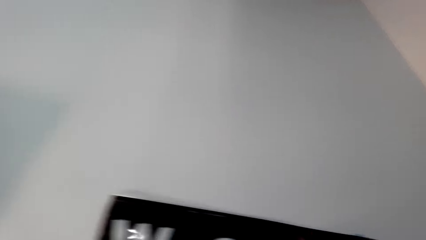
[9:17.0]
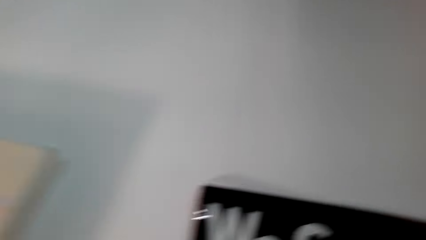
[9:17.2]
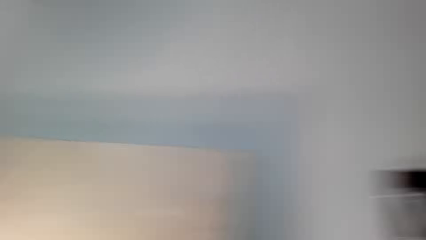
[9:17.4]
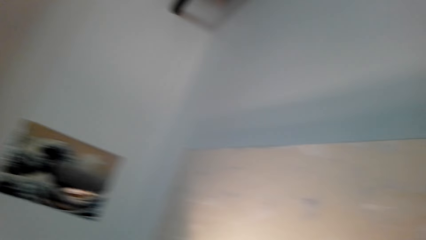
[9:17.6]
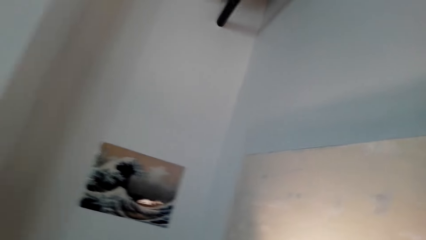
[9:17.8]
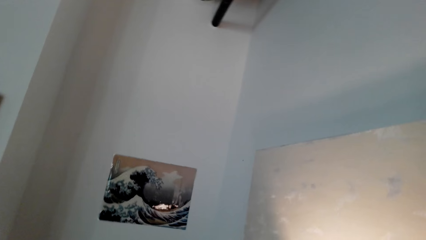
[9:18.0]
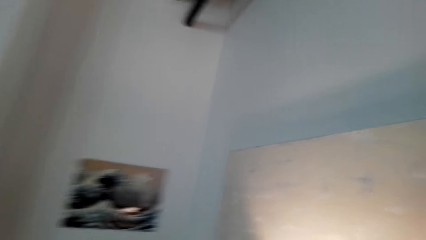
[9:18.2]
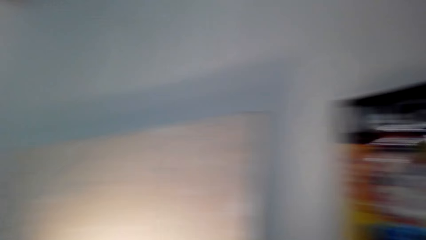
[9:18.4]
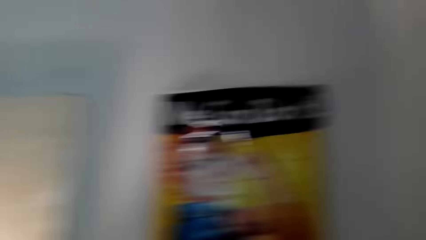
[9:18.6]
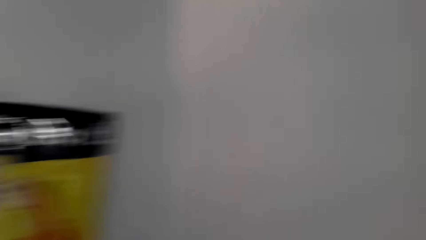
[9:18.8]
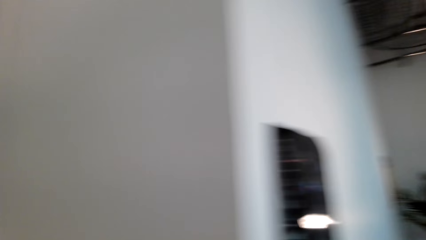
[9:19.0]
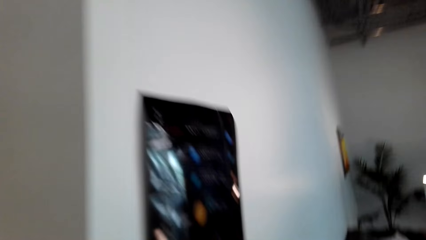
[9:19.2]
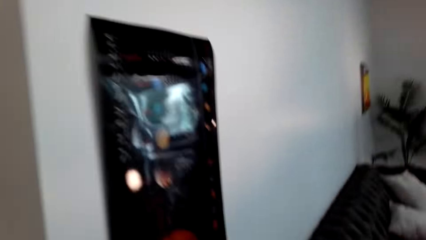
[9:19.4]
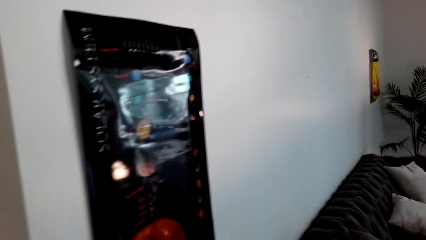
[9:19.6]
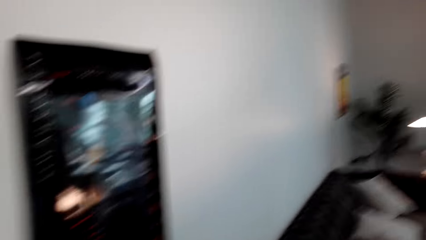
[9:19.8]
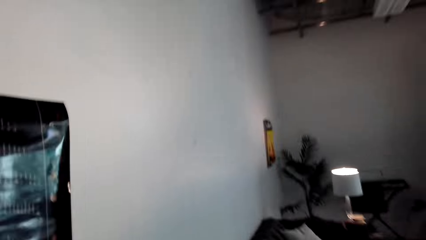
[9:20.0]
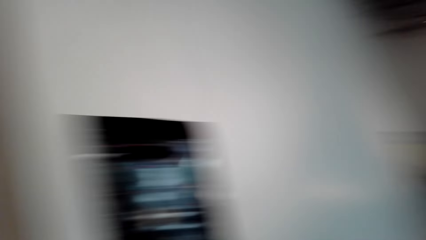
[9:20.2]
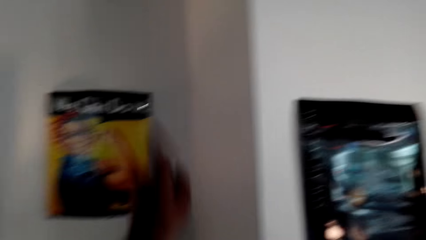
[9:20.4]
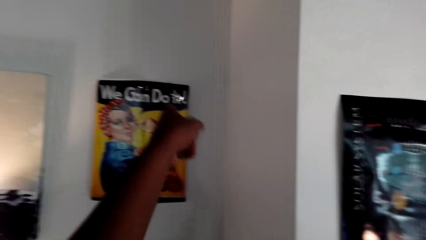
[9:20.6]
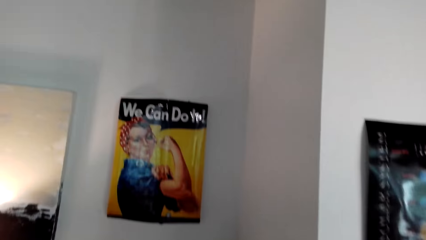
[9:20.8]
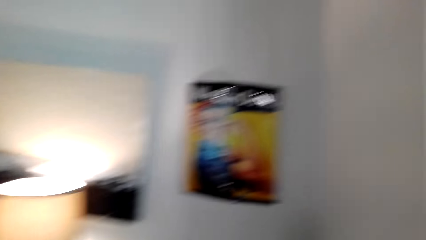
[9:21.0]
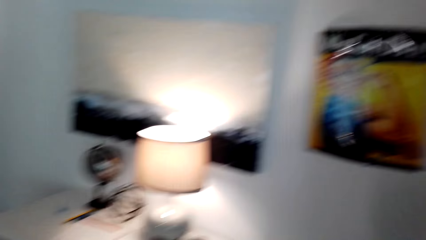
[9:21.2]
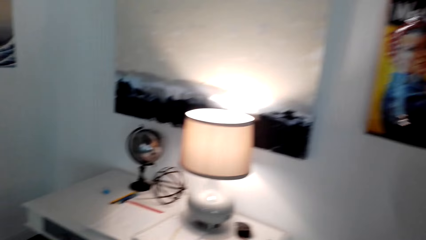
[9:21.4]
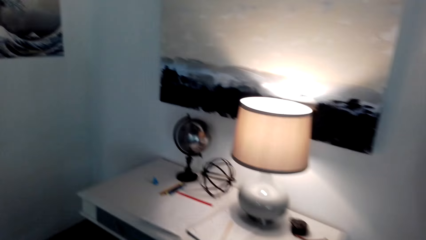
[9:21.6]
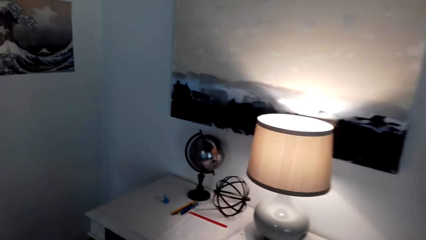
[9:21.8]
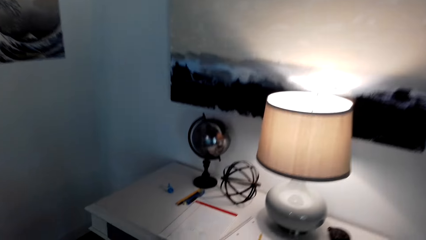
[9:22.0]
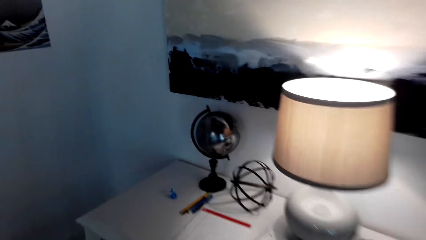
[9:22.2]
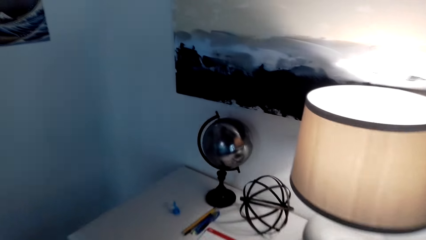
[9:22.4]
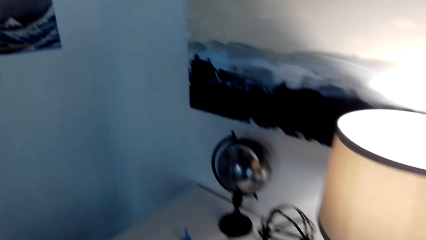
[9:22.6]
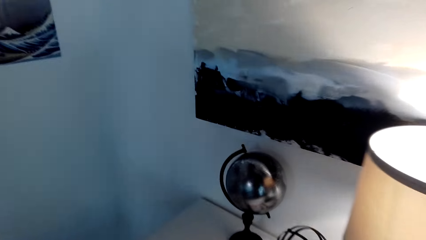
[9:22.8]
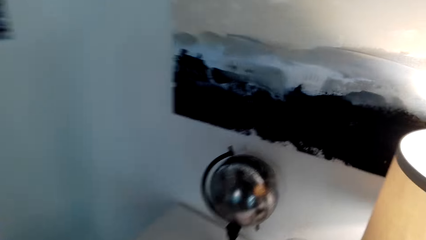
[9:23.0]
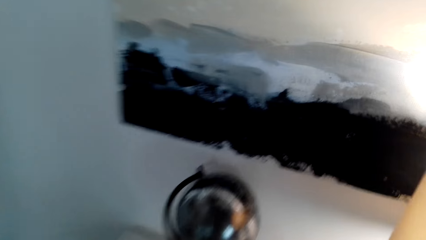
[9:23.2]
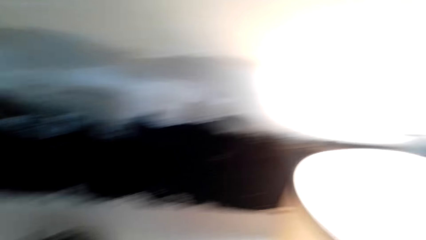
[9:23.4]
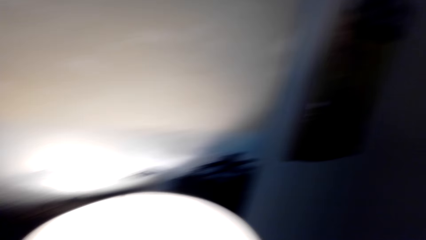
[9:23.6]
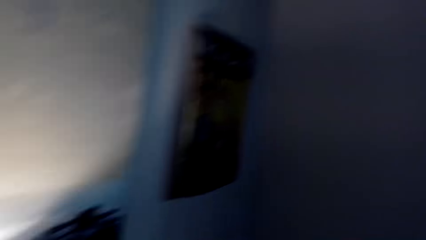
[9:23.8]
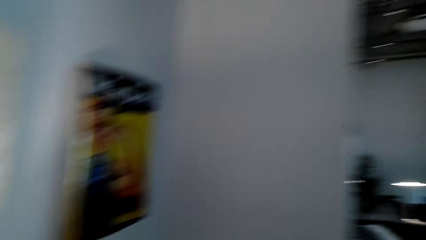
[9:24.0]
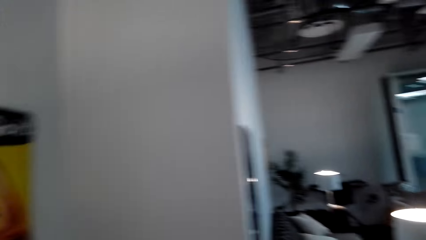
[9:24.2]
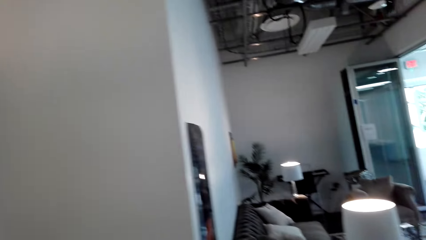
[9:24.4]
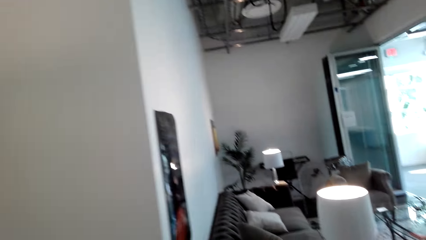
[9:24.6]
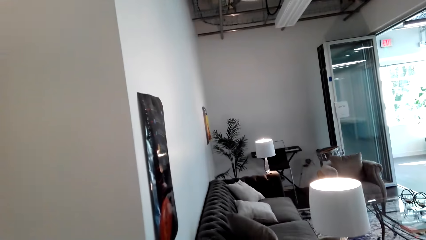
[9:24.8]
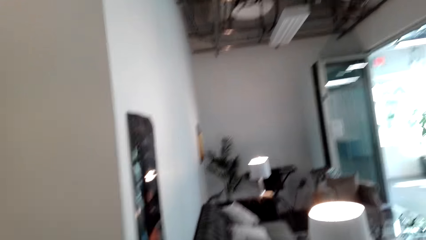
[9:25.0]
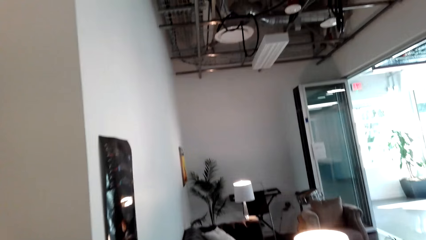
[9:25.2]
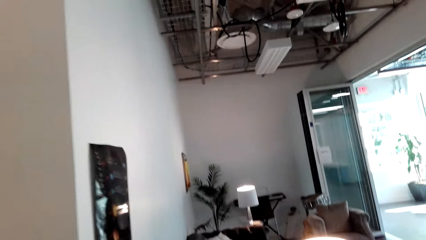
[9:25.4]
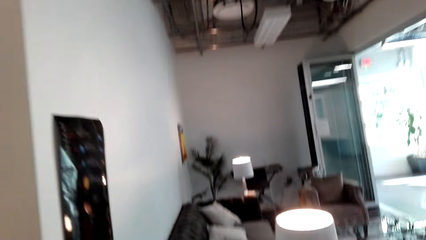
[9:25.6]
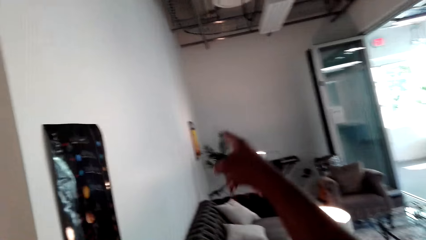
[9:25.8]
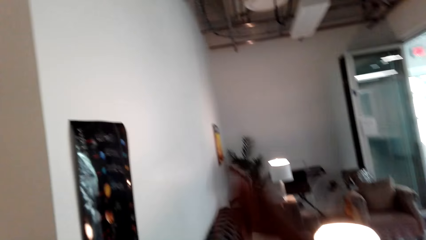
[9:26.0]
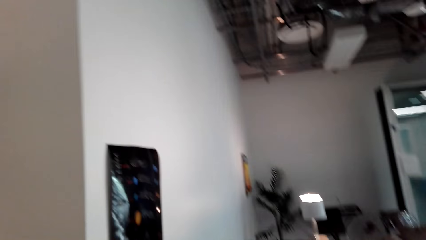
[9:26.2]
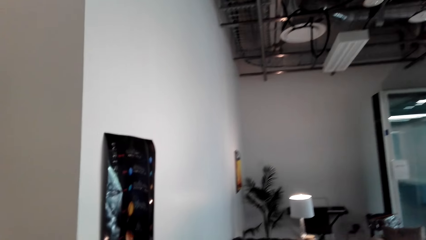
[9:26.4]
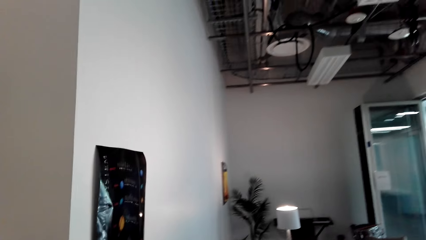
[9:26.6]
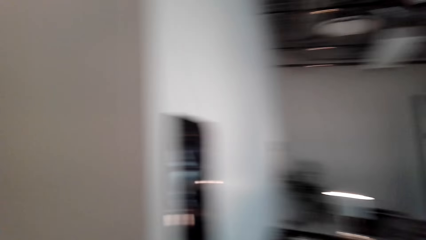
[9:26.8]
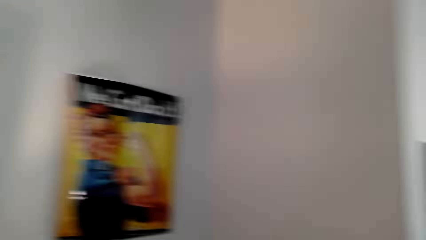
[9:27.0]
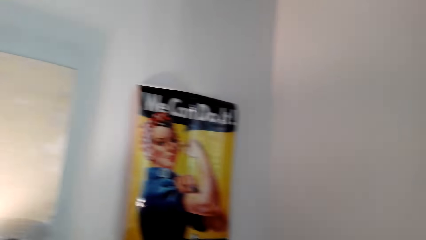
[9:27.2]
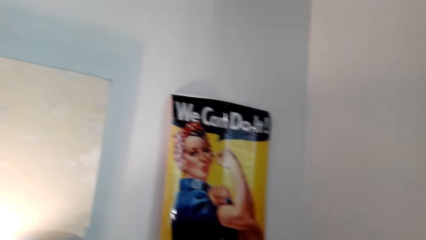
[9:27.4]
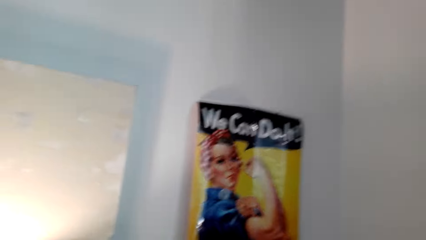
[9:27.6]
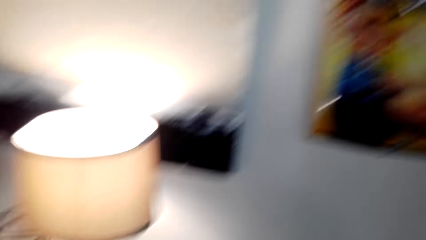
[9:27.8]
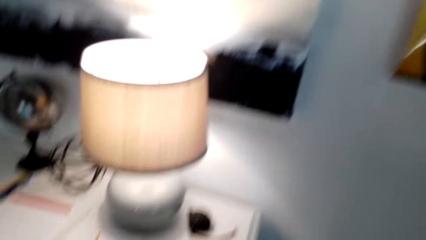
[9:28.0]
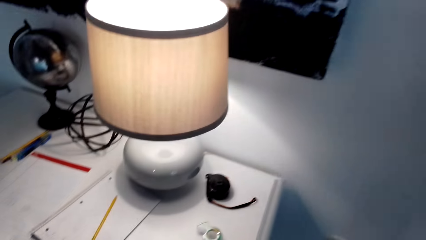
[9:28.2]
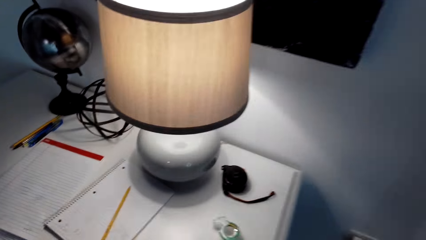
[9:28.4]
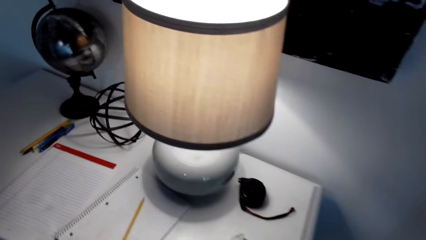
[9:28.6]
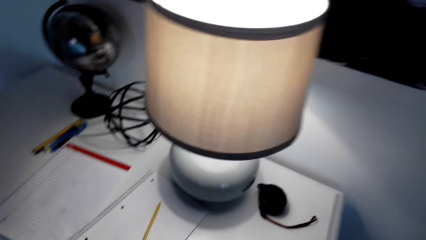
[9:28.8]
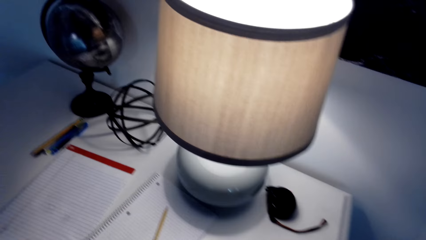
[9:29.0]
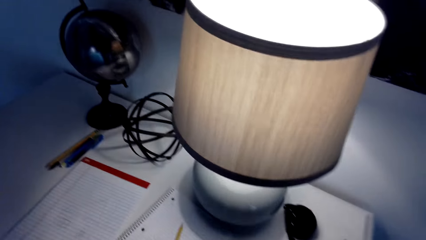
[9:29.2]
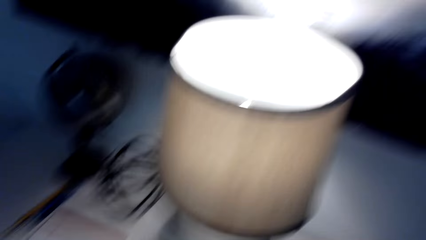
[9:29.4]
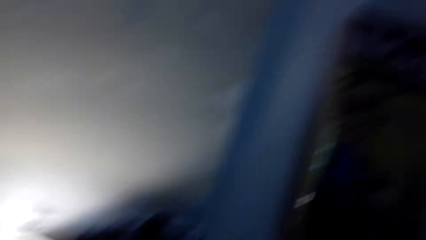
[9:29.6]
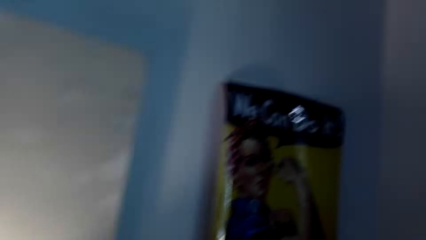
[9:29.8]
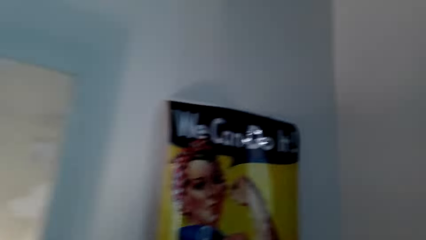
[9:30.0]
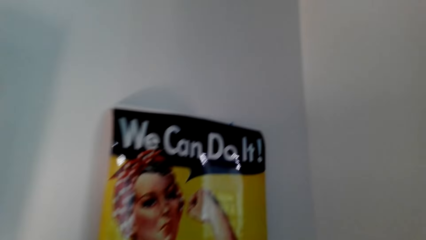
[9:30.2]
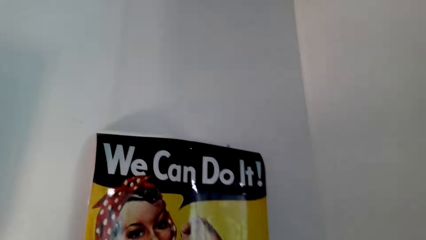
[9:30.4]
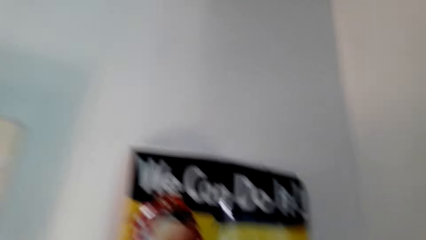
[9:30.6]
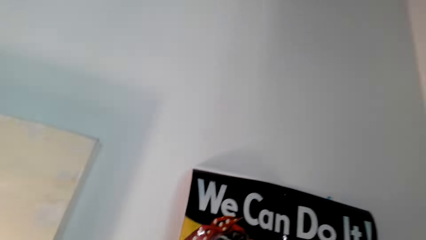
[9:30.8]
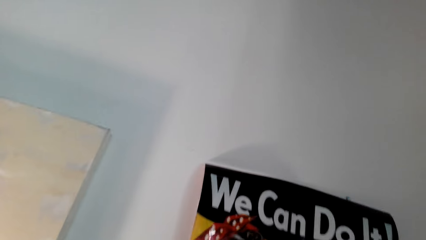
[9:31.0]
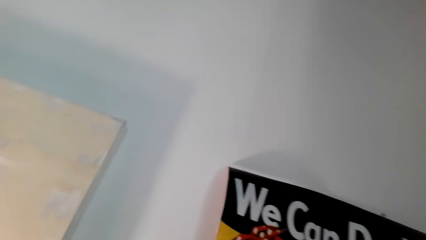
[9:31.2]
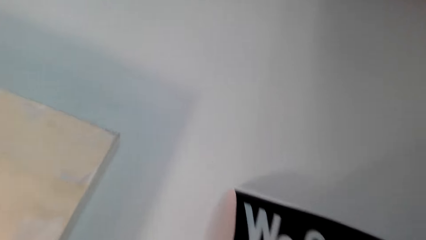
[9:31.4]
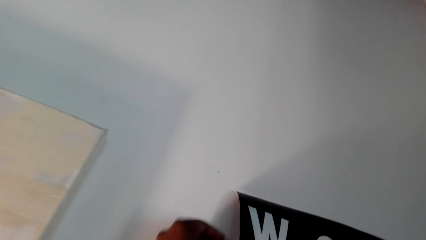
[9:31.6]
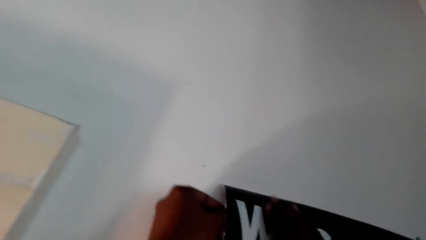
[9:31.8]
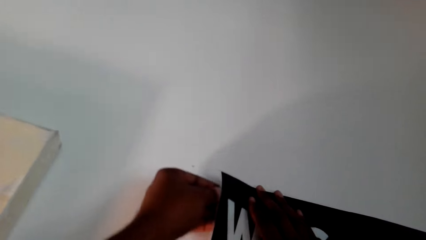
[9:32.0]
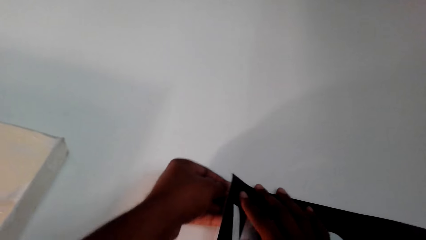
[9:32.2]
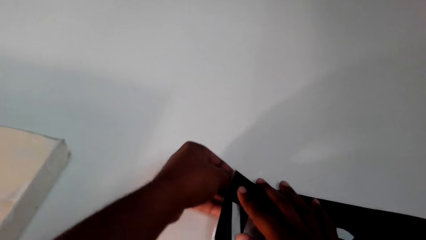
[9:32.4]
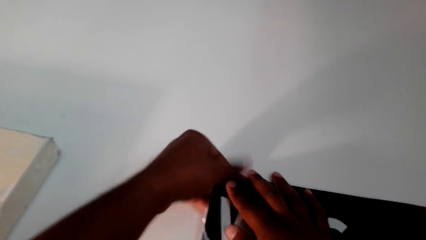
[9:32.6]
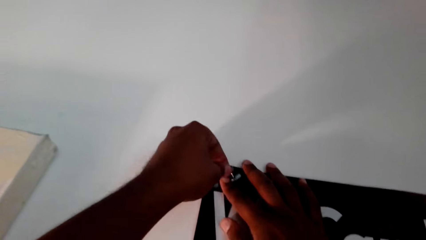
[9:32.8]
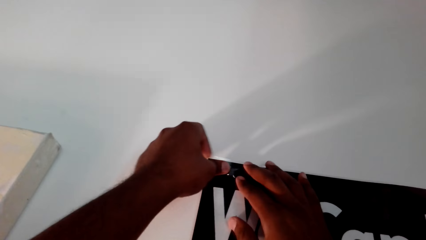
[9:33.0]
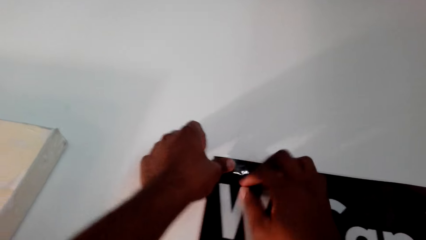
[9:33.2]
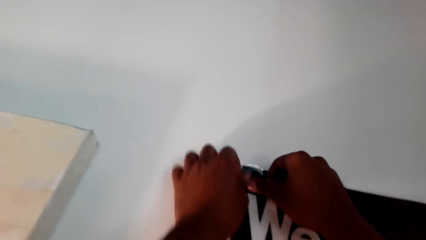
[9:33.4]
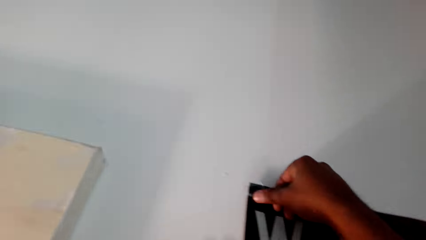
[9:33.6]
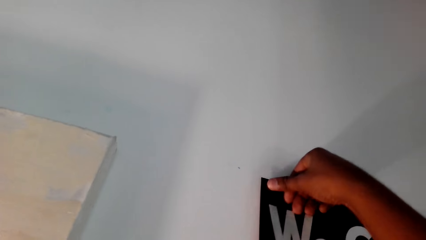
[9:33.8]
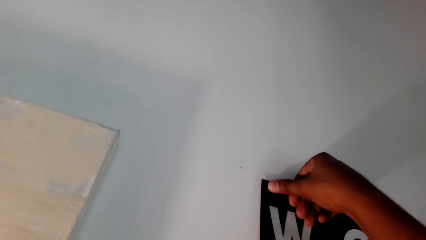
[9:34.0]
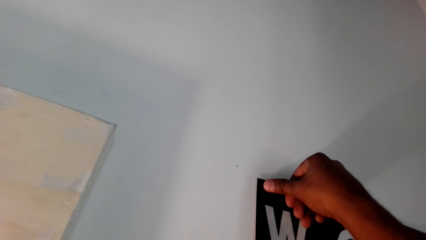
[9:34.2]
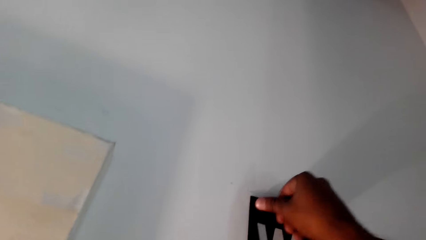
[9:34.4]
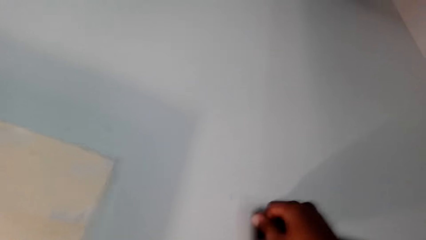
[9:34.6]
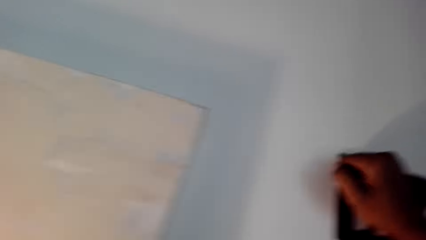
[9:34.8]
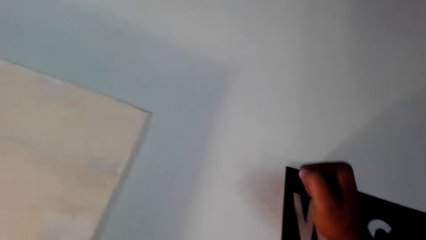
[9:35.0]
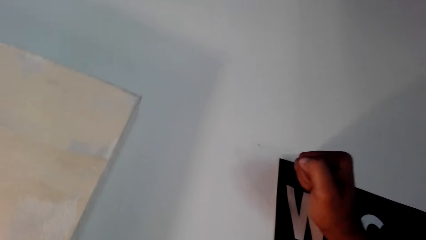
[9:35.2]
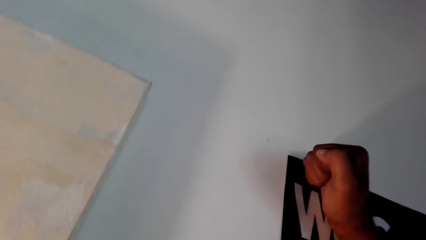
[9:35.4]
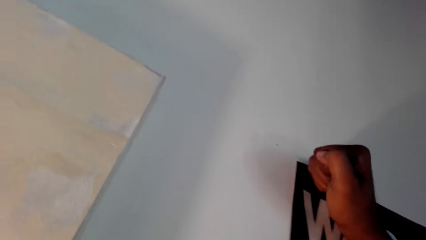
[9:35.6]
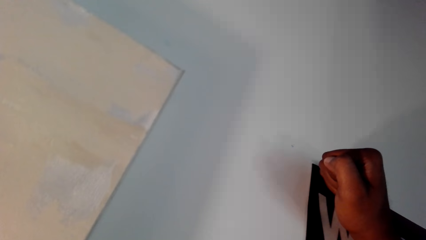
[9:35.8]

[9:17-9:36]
The camera wearer looks around. They point at the art paint on the wall. They walk in the house. They look around. They point at the art paint on the wall. They turn around. They stick the art paint on the wall with a tape.
